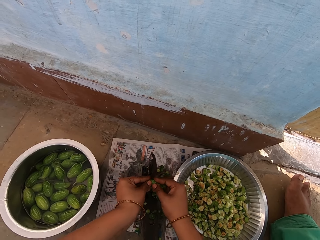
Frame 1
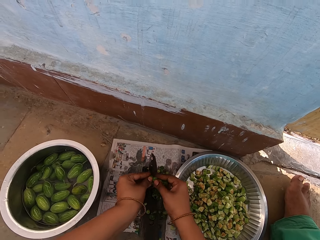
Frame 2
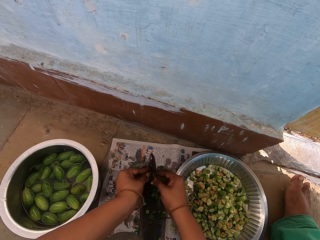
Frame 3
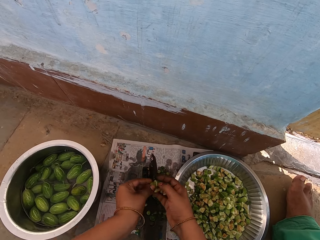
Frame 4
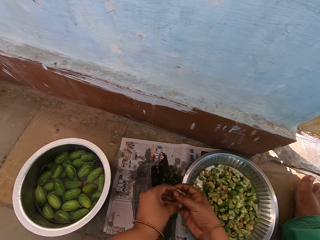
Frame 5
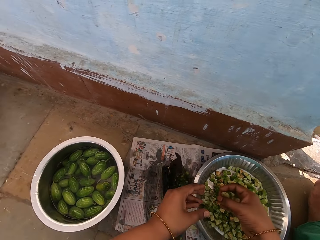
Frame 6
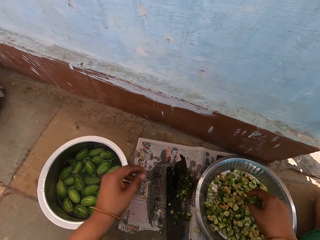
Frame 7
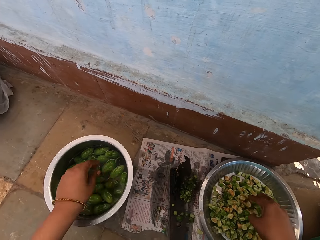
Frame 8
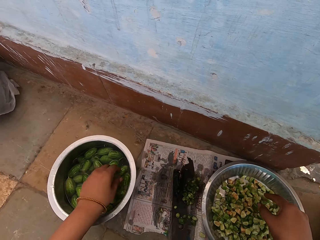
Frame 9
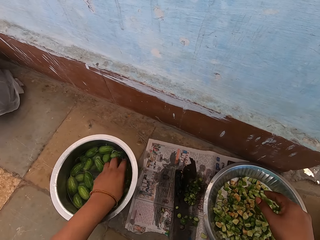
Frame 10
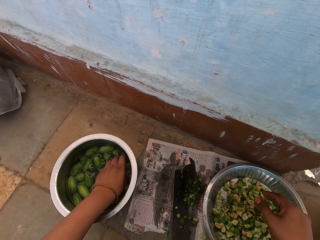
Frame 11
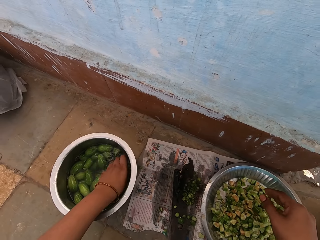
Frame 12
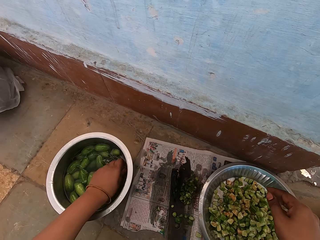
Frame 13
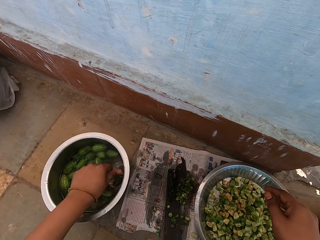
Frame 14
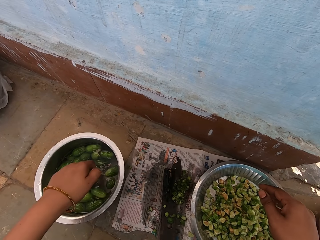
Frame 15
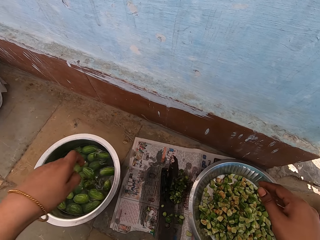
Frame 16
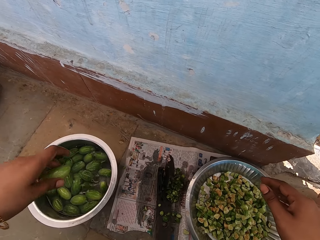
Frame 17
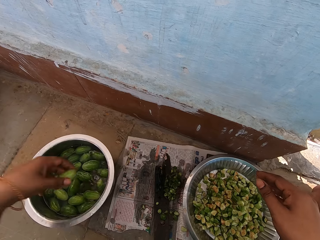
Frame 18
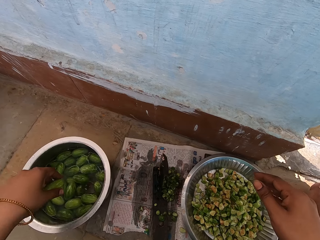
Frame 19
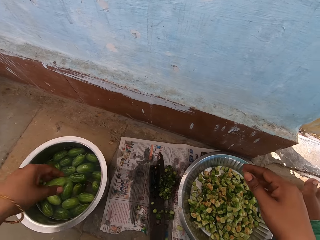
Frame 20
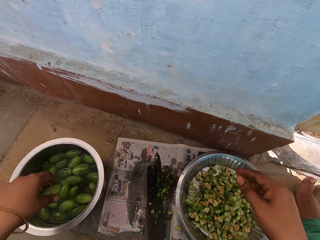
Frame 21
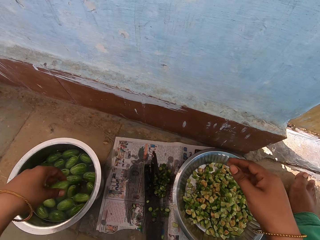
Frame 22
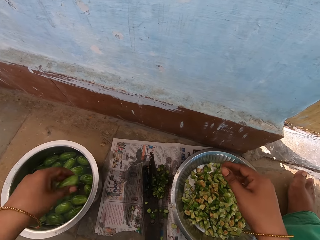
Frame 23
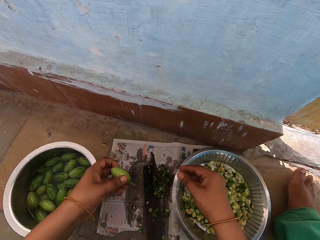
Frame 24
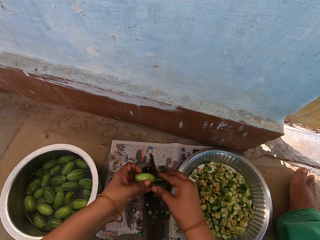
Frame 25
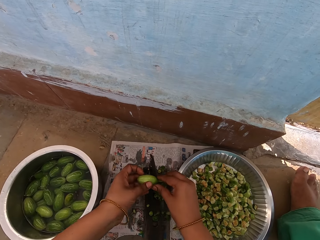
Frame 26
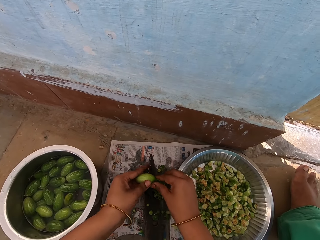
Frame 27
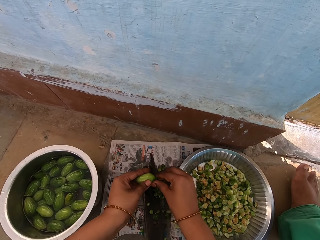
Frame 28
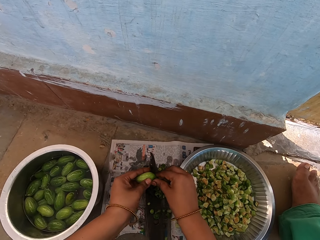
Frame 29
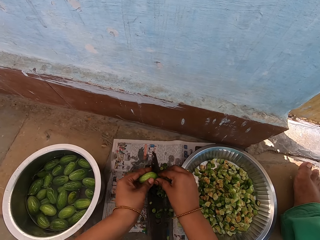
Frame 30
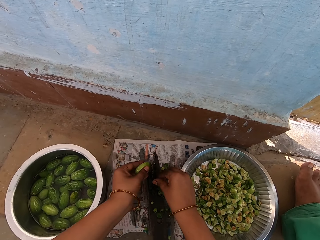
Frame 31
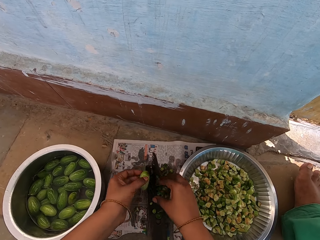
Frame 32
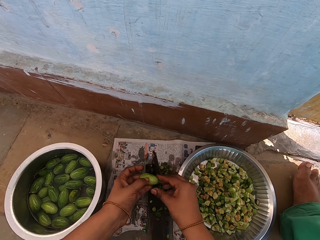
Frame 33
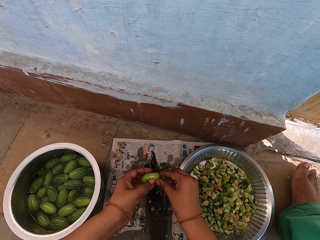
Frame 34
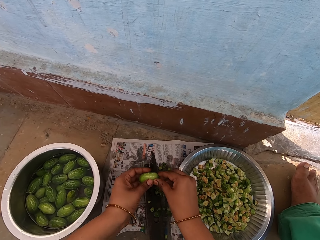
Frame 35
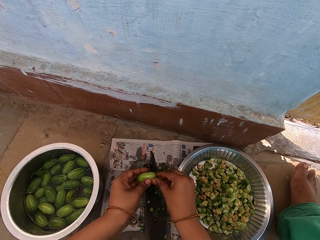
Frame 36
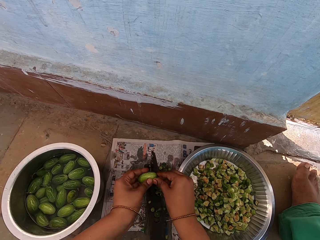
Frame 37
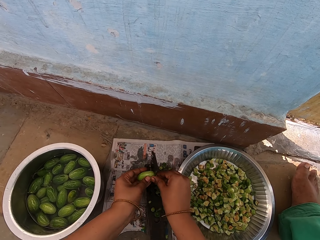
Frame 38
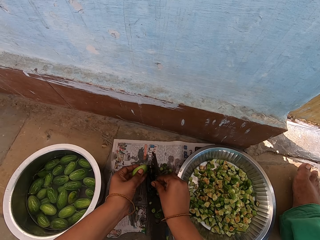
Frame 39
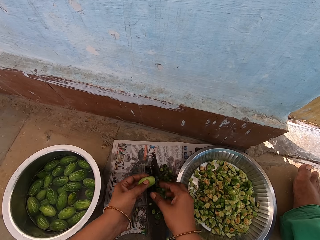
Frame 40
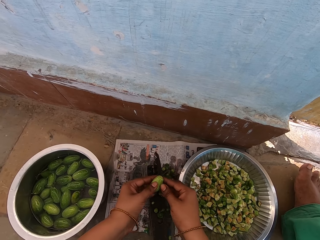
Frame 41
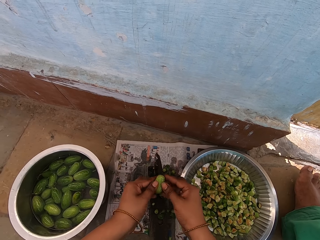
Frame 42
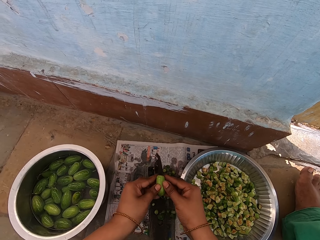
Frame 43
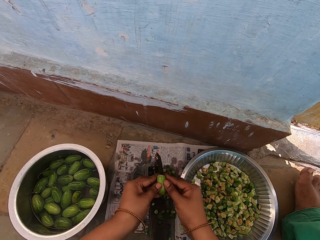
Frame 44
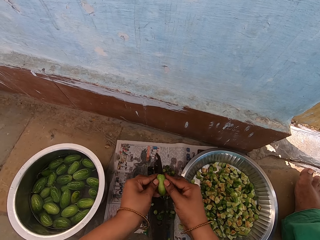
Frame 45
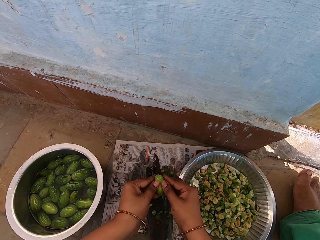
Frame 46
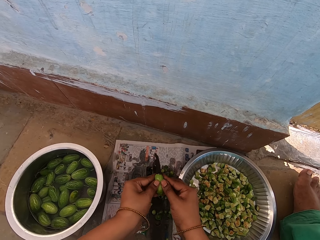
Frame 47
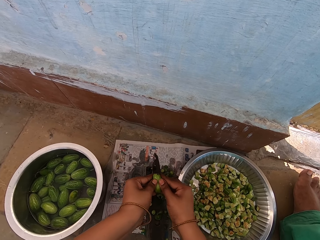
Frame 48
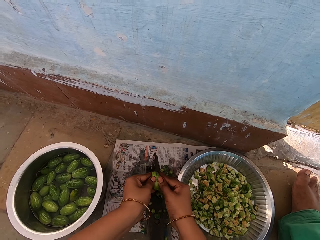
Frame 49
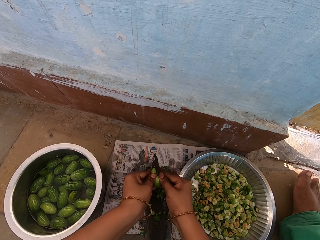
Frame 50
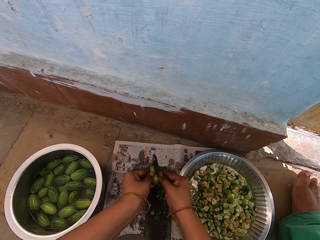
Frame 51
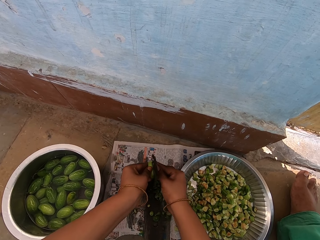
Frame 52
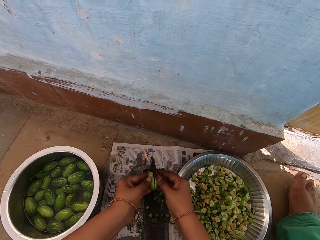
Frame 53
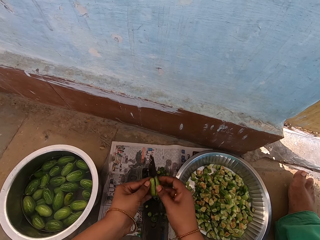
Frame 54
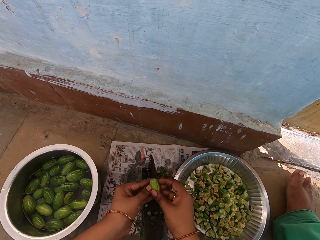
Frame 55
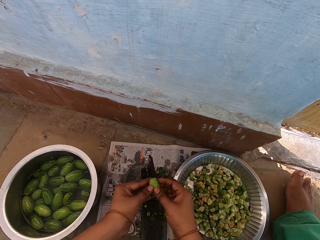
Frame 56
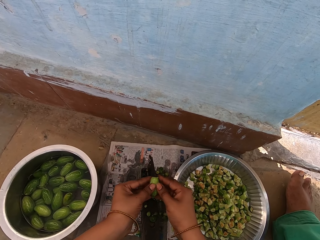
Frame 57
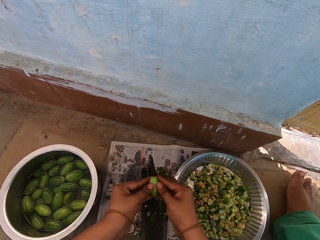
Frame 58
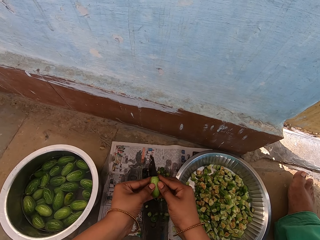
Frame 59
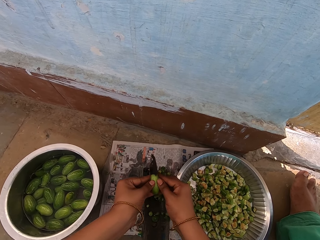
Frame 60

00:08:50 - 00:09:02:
The camera wearer pours the squash pieces in the tray. They wash a squash in the pot. They pick the vegetable from the cooking pot. They shake off water from the squash. They pass the squash through the blade.

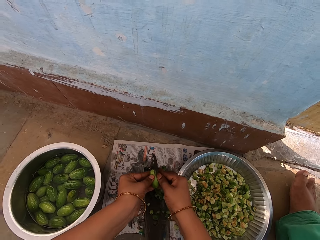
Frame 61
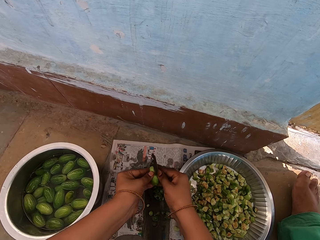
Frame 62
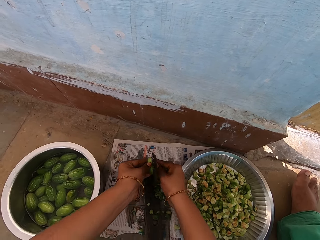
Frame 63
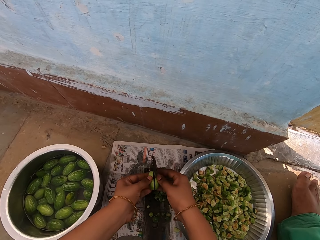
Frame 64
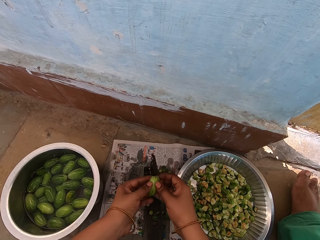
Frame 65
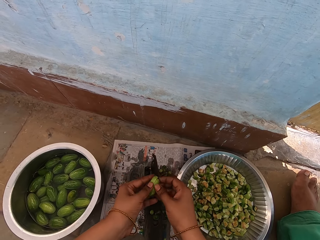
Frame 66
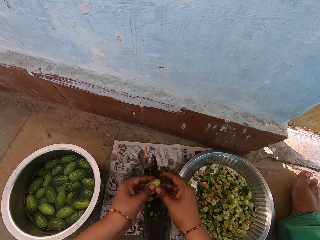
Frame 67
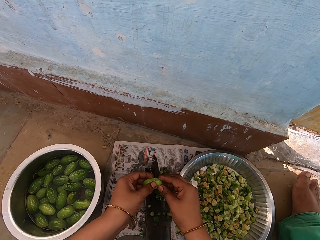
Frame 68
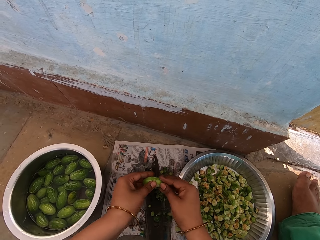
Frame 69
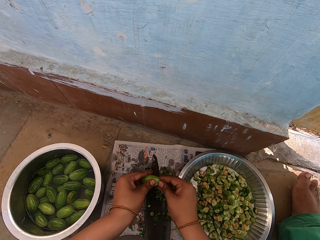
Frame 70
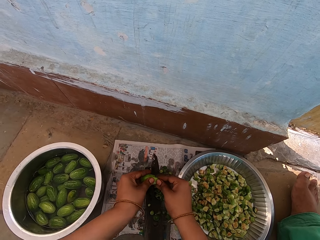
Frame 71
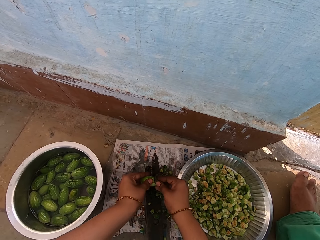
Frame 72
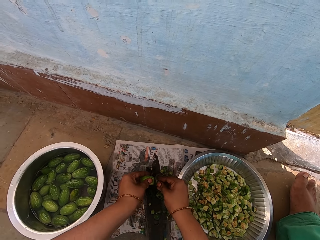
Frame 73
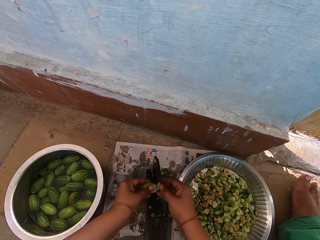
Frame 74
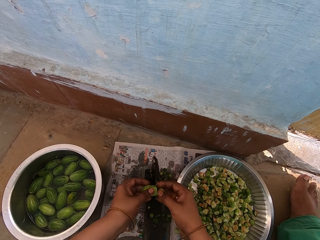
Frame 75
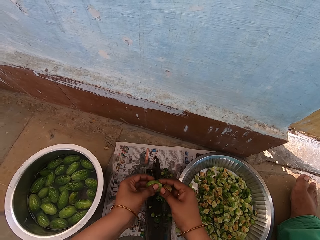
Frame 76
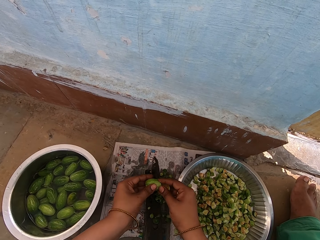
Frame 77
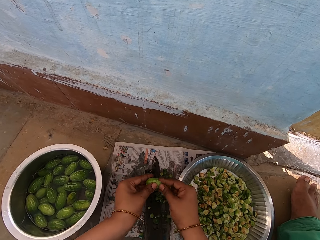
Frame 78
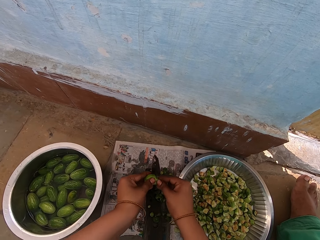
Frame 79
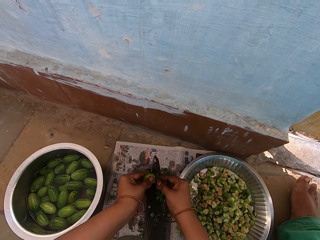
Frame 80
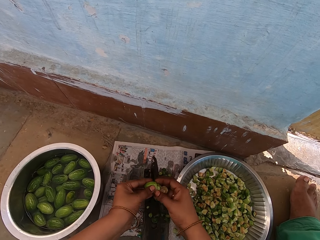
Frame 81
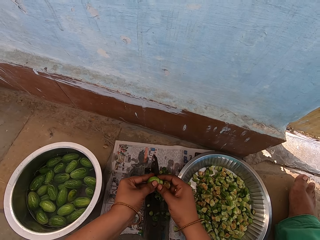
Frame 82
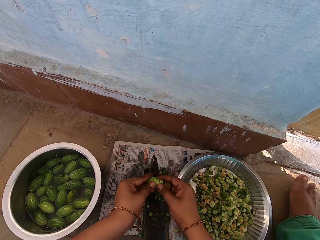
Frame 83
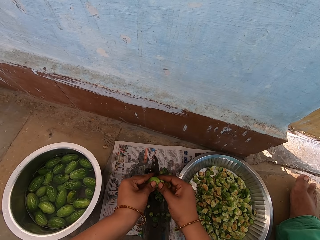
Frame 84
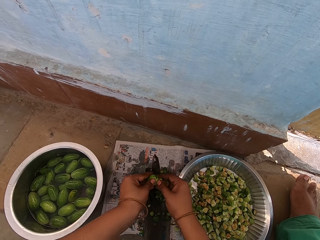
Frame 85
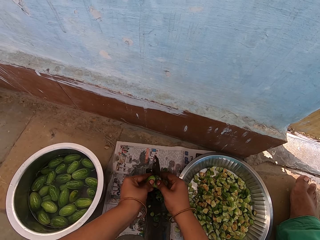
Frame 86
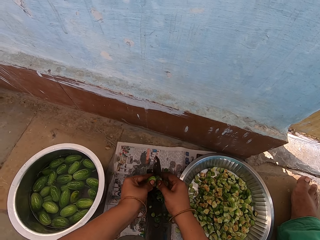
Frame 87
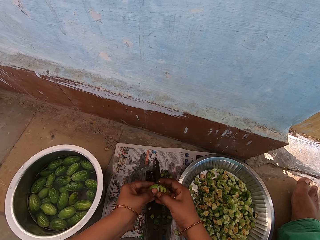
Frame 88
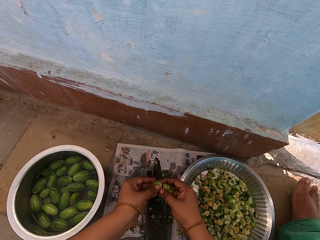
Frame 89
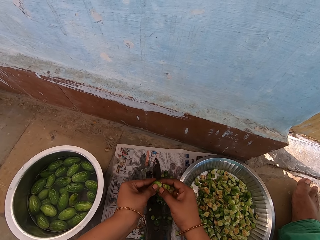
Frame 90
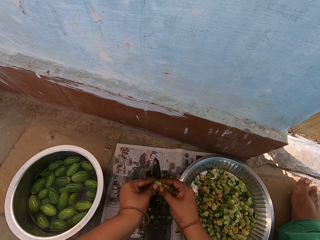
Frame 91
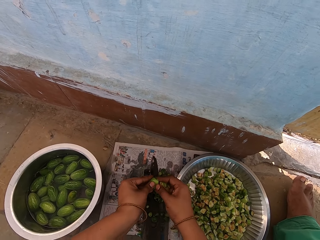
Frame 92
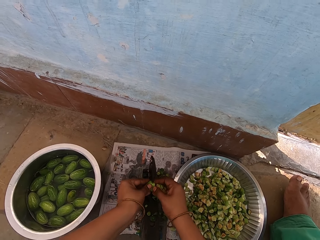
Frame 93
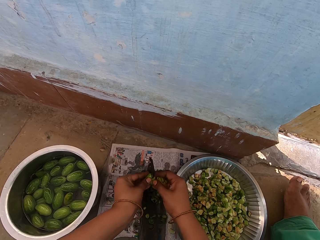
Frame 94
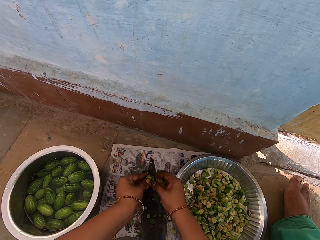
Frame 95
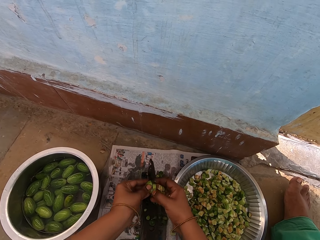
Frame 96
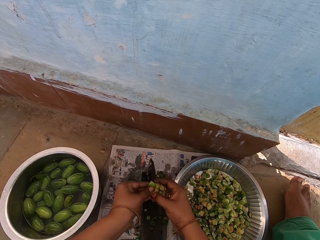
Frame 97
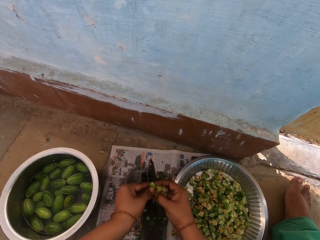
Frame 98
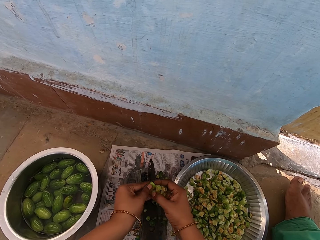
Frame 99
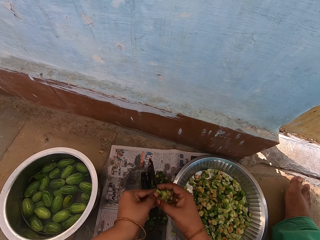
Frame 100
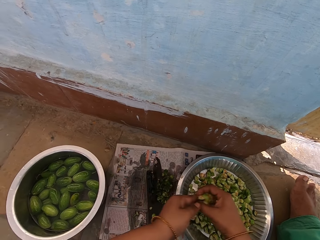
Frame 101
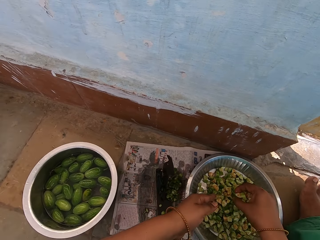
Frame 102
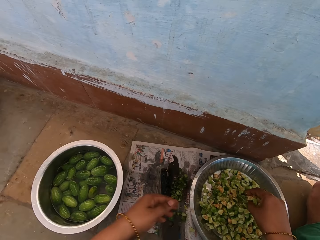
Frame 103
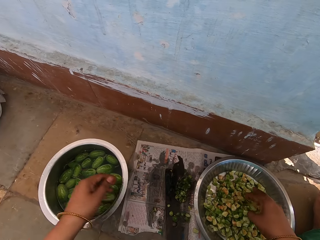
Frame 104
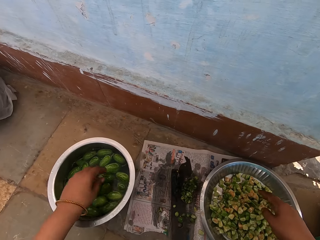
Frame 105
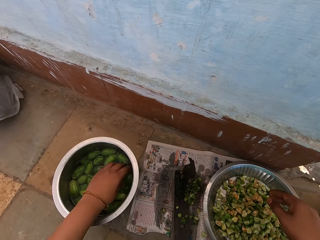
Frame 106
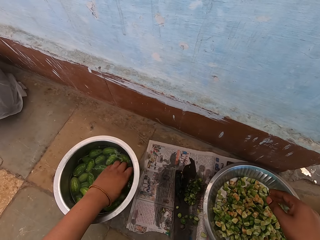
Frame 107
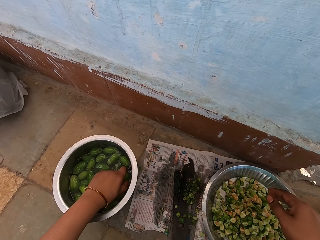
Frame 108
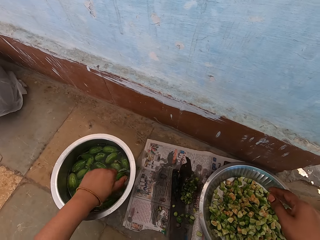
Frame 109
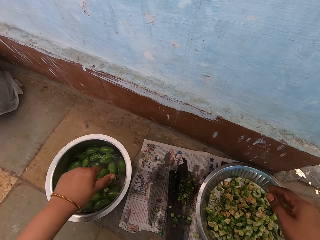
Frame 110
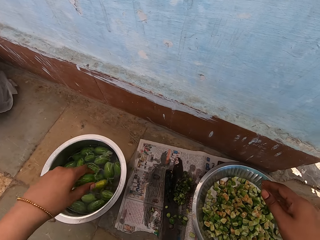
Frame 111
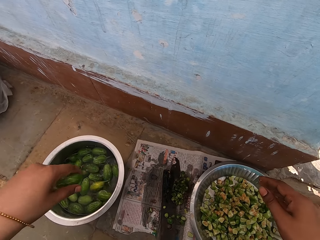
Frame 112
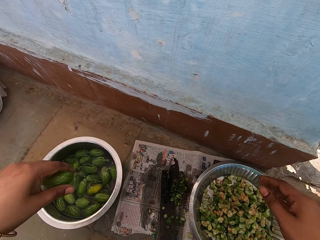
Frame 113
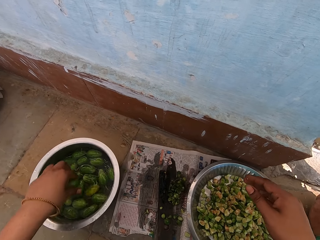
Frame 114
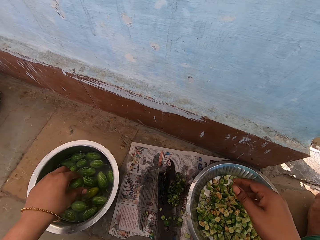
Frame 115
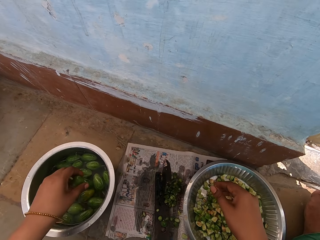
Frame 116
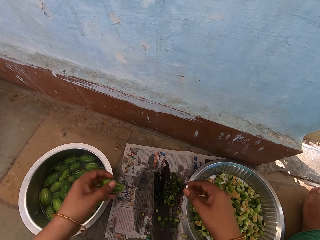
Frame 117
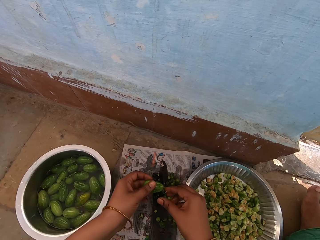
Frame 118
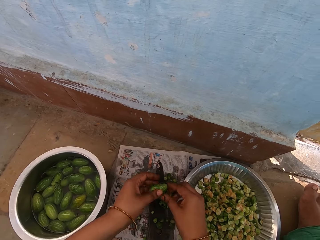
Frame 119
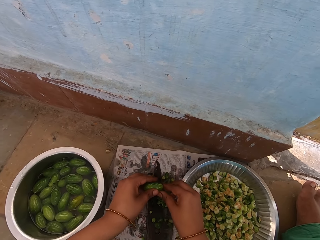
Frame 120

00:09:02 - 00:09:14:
The camera wearer pours the squash pieces in the tray. They wash a squash in the pot. They pick the vegetable from the cooking pot. They shake off water from the squash.
